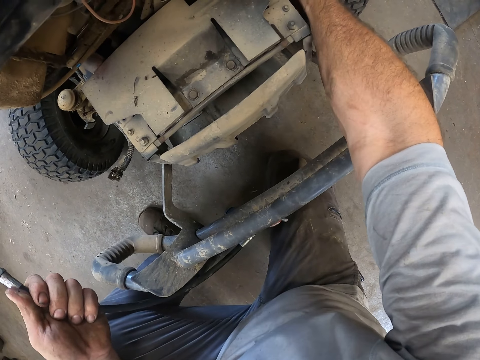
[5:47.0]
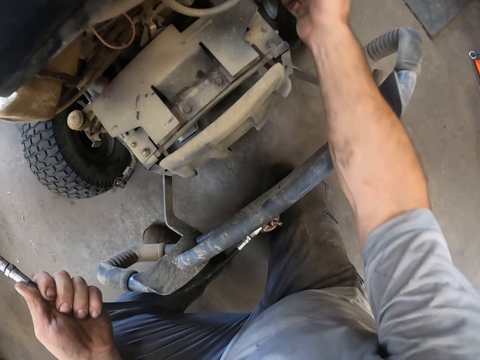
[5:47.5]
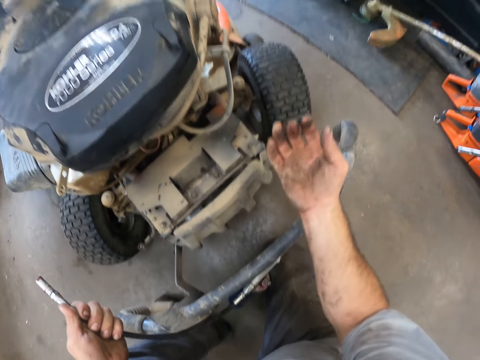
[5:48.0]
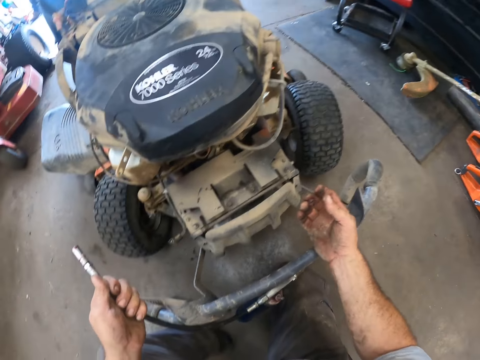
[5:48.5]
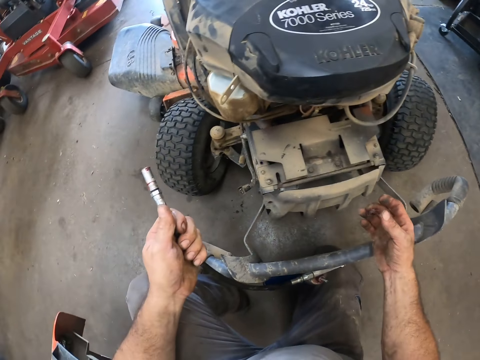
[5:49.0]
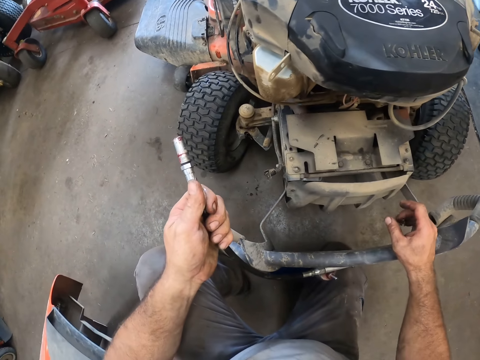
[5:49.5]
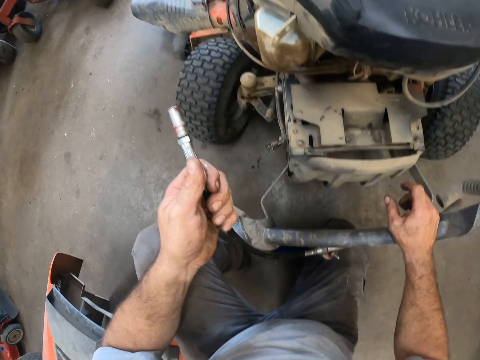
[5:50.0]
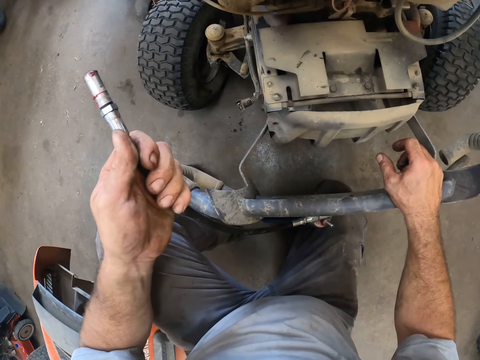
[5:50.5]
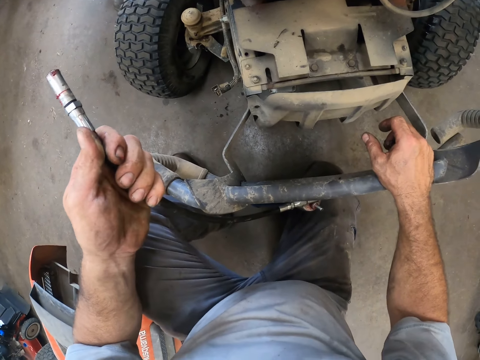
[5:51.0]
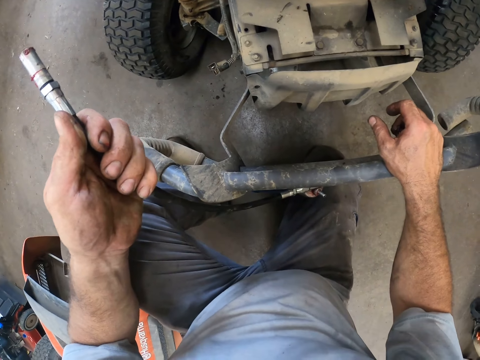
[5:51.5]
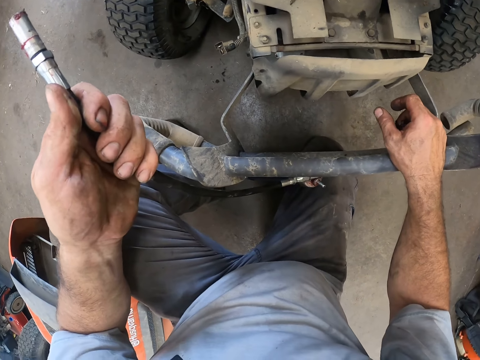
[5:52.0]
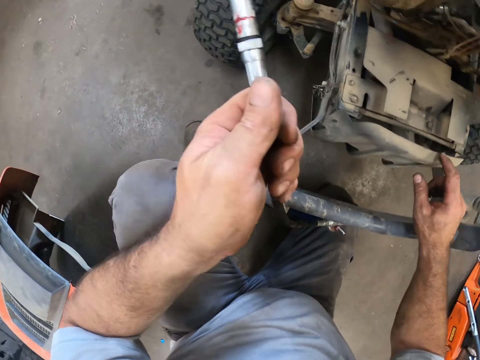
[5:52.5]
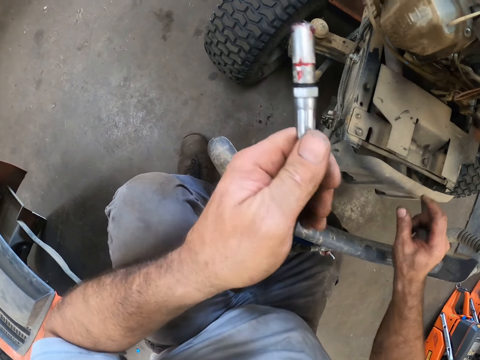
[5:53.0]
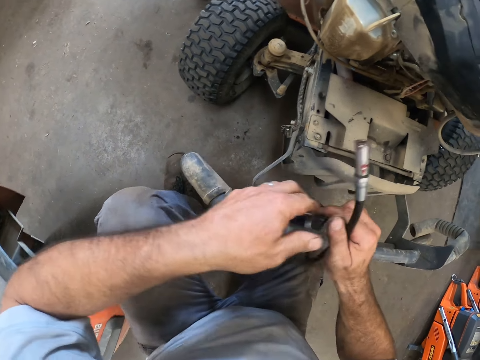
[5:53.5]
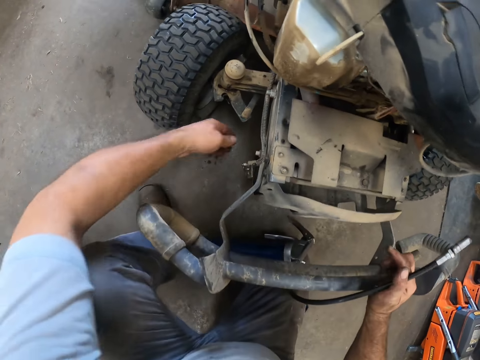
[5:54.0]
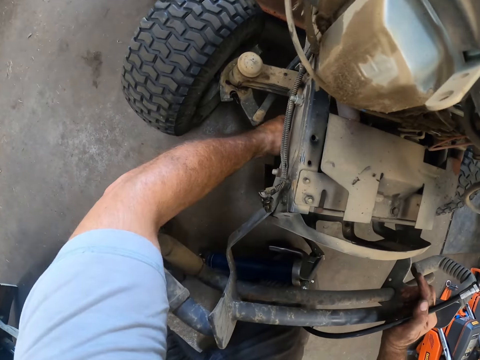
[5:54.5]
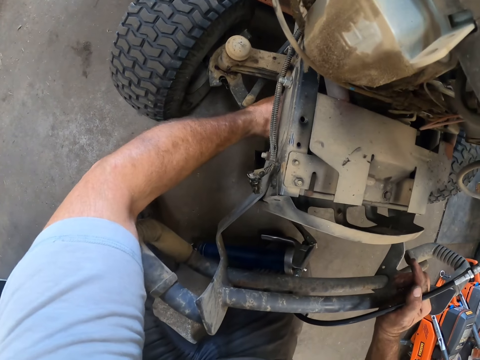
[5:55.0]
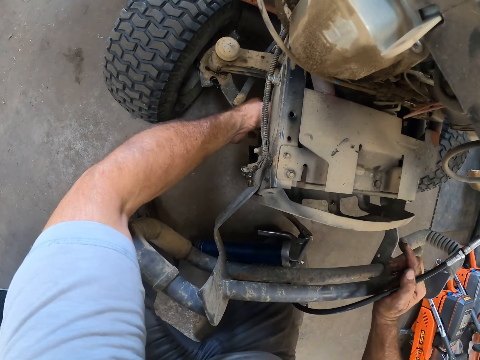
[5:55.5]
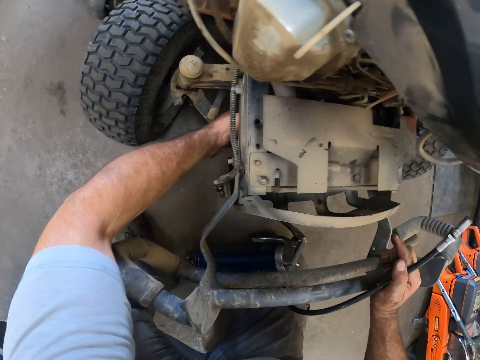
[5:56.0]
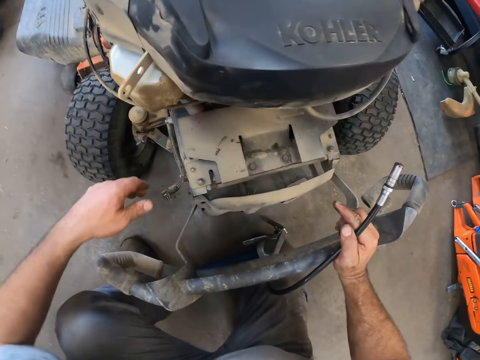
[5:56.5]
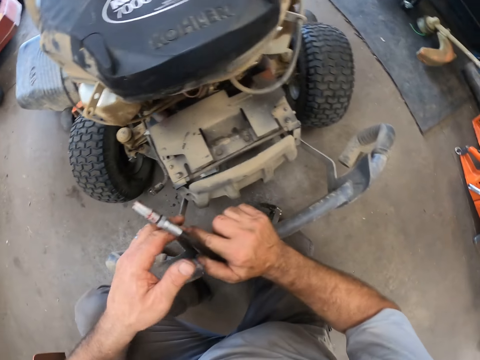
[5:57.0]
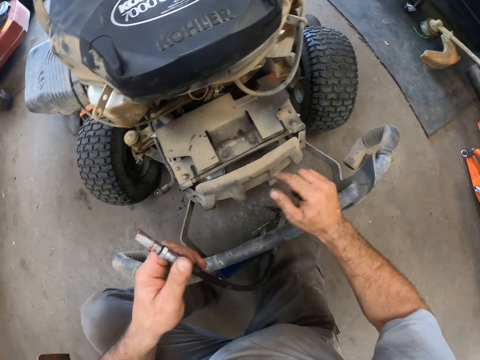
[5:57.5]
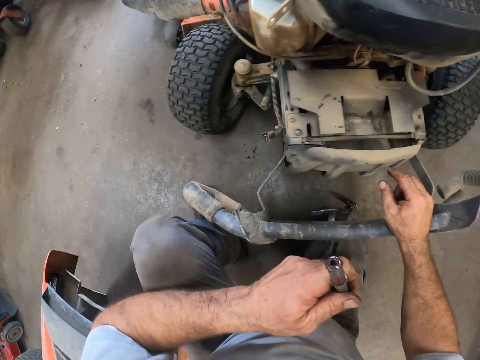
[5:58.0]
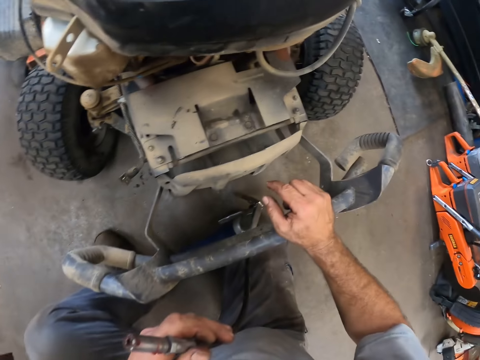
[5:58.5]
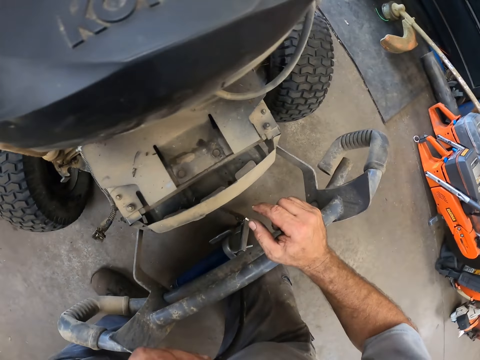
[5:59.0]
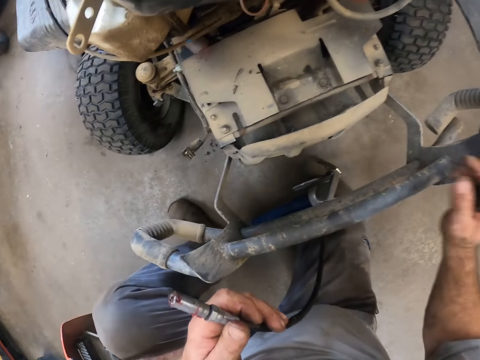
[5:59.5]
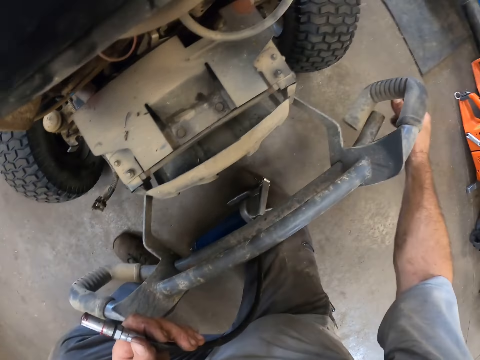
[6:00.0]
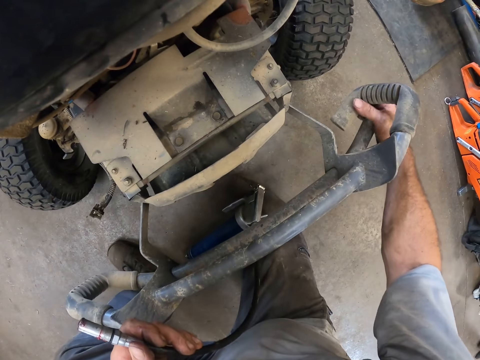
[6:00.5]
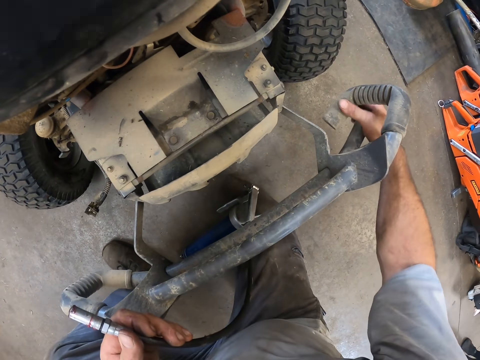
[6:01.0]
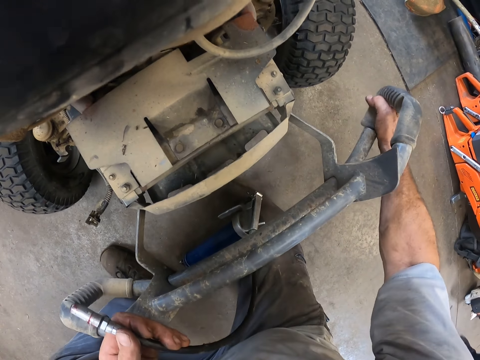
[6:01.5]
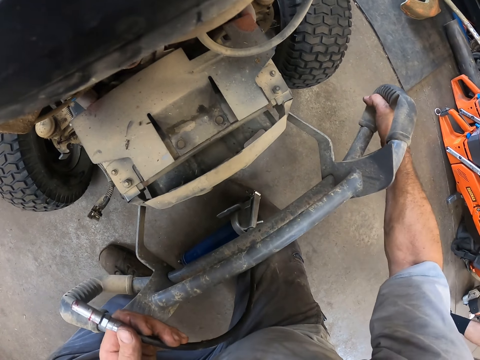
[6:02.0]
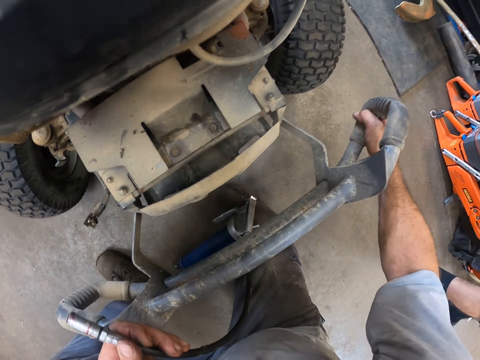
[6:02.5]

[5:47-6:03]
The camera wearer removes his hand from the lawn mower. He looks around the lawn mower. He puts his right hand on the lawn mower. He transfers the pump from his left hand to his right hand. He puts his left hand under the lawn mower. He transfers the pump to his left hand. He puts his right hand on the lawn mower. He looks around the lawn mower. He fixes a hose on the lawn mower with his right hand.

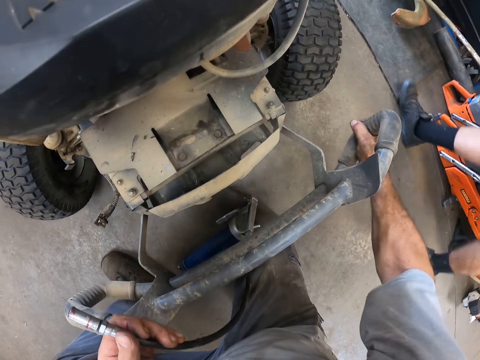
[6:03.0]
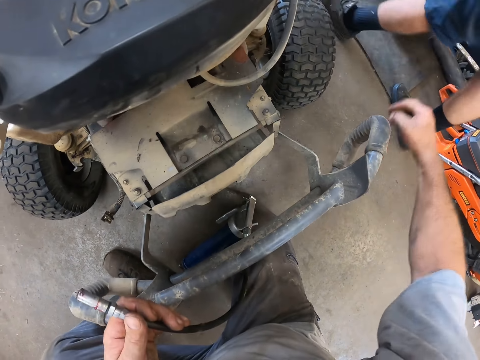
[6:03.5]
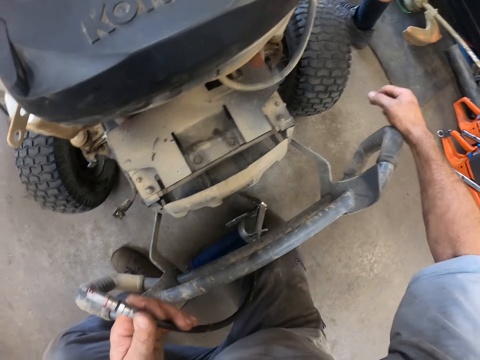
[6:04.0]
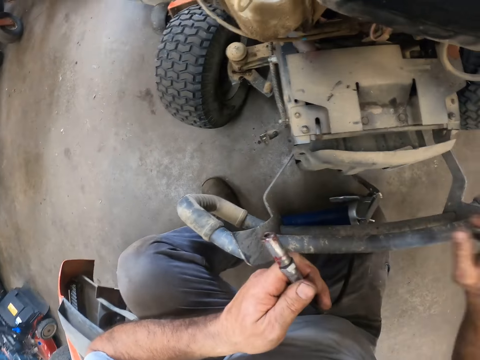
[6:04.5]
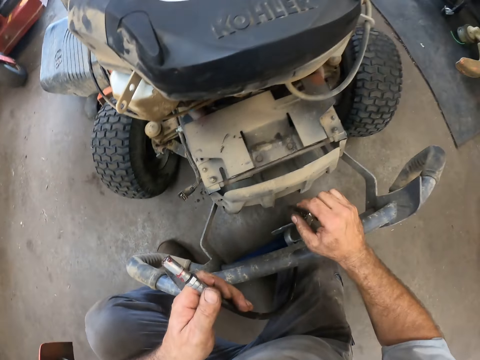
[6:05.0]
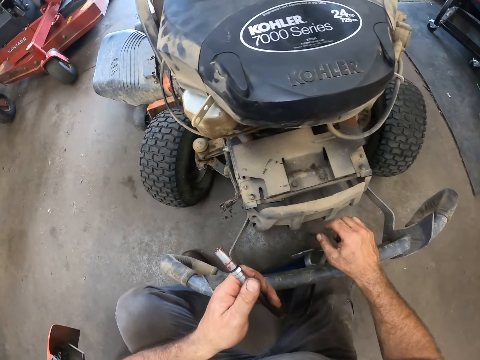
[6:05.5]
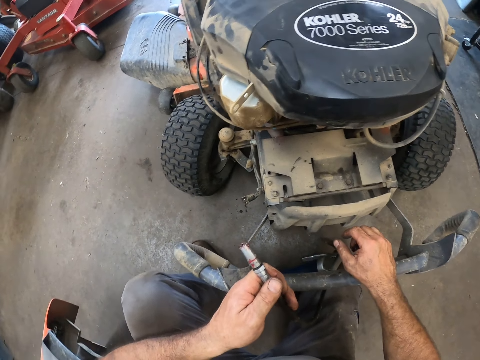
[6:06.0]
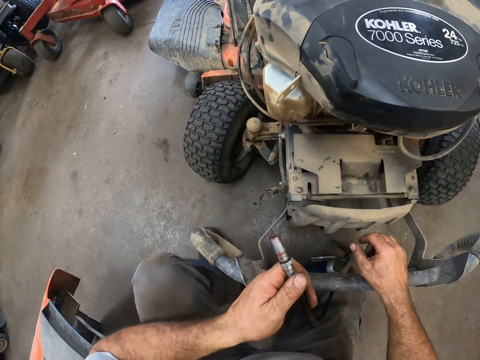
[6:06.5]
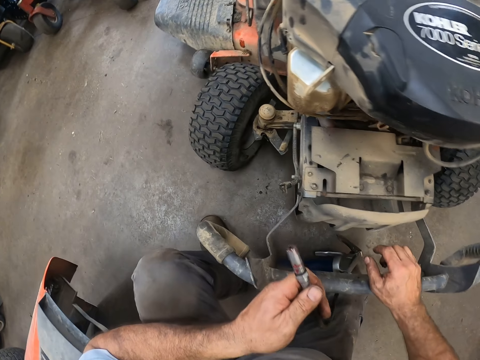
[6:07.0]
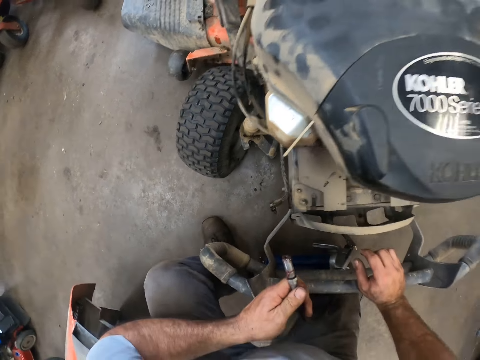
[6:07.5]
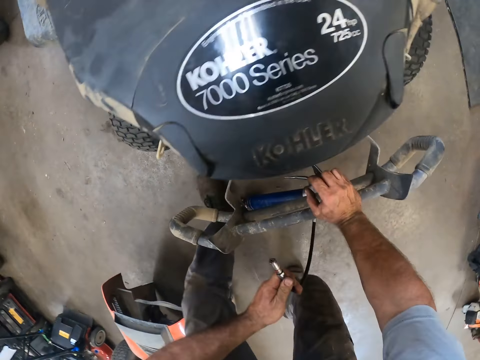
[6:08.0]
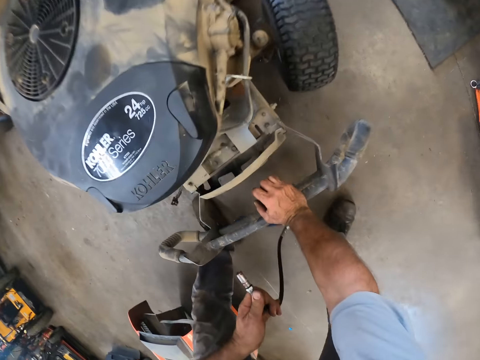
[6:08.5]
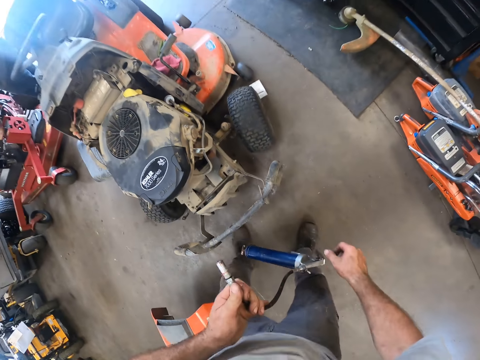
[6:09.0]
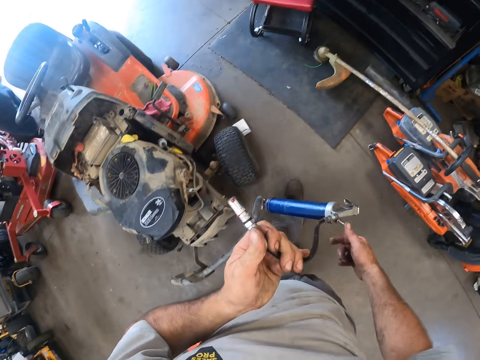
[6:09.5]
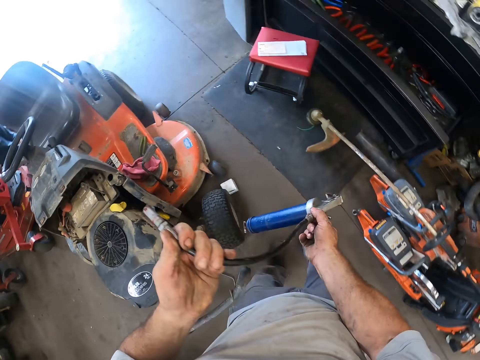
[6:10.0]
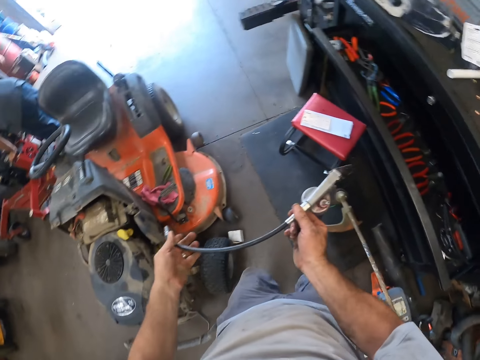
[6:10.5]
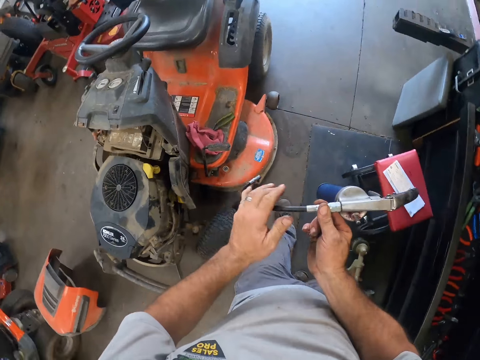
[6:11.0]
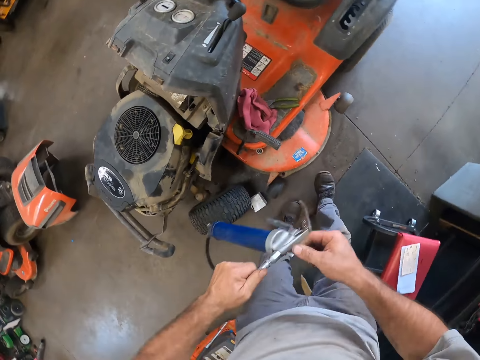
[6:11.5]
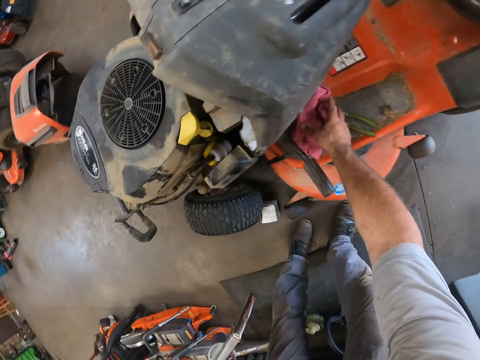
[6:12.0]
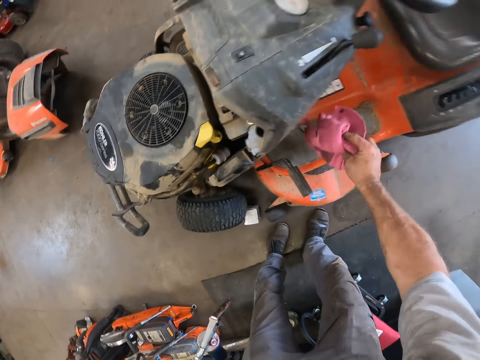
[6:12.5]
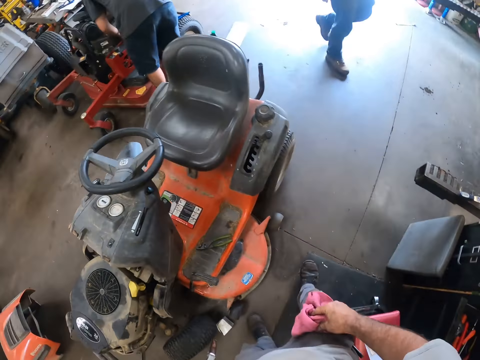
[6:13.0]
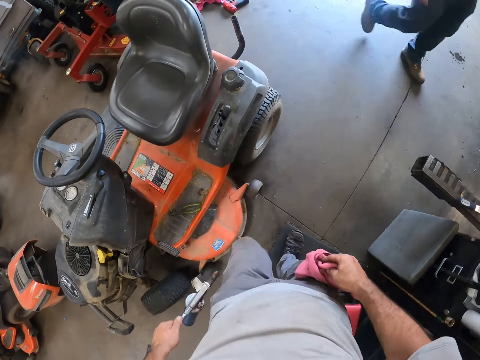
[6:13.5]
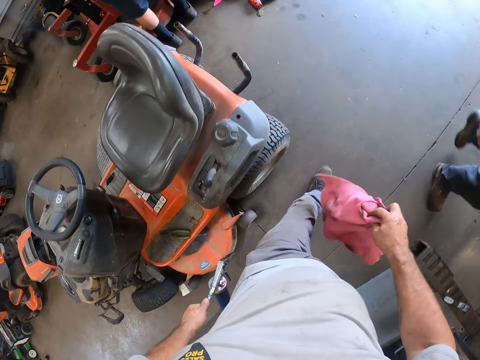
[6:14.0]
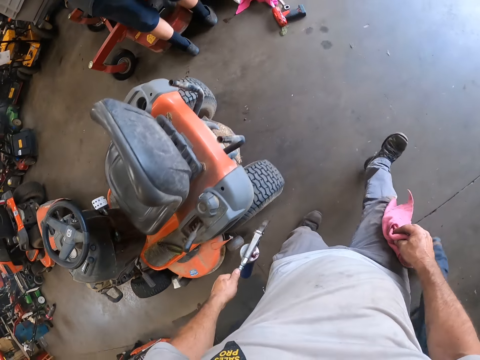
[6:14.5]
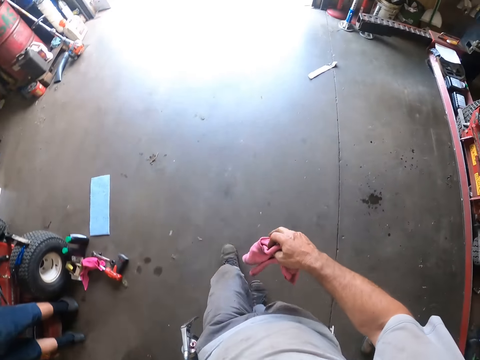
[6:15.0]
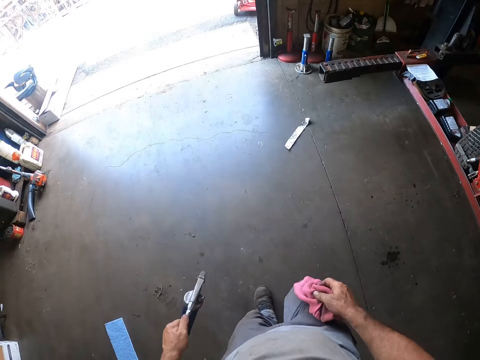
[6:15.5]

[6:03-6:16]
The camera wearer hits the lawn mower with his right hand. He puts his right hand on the lawn mower. He looks around the lawn mower. He stands up beside the lawn mower. He holds the pump with his right hand. He picks up a rag from the lawn mower with his right hand. He walks beside the lawn mower.
